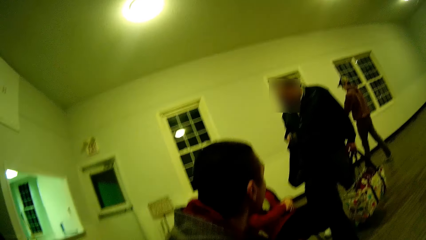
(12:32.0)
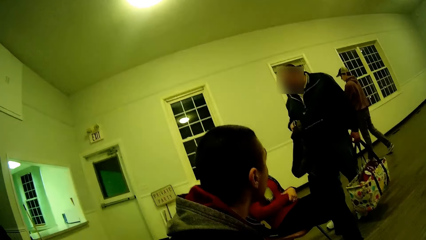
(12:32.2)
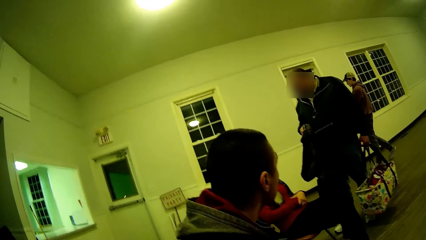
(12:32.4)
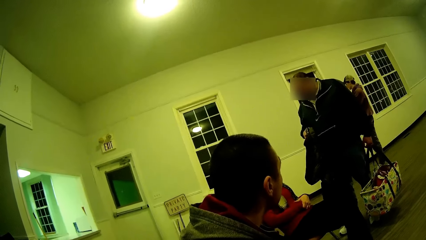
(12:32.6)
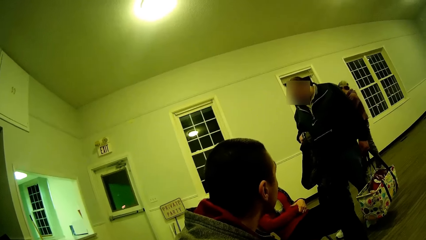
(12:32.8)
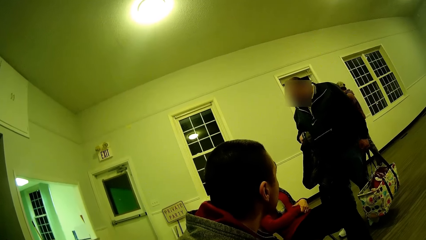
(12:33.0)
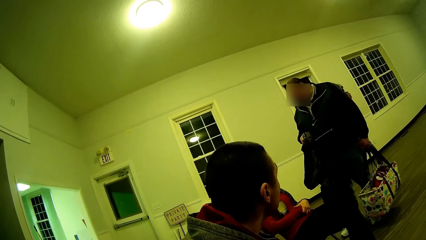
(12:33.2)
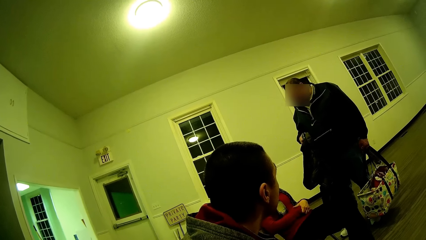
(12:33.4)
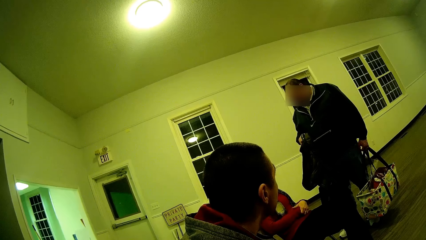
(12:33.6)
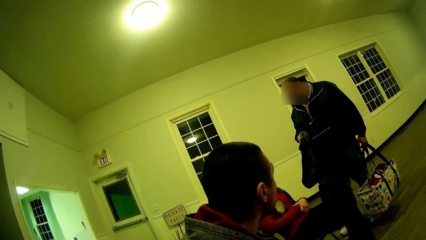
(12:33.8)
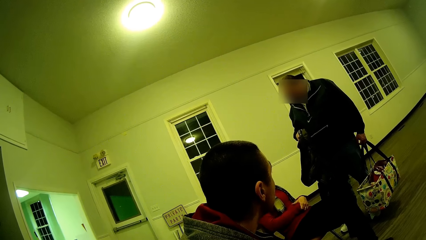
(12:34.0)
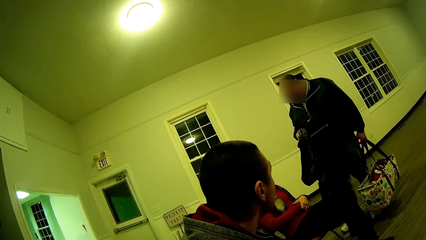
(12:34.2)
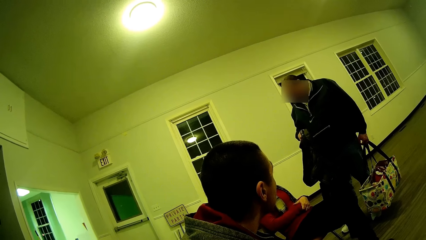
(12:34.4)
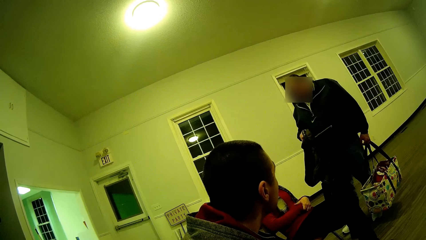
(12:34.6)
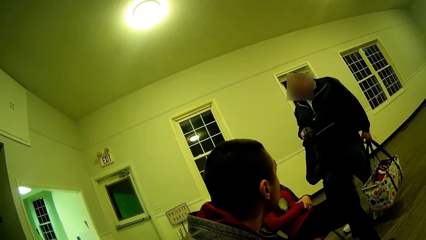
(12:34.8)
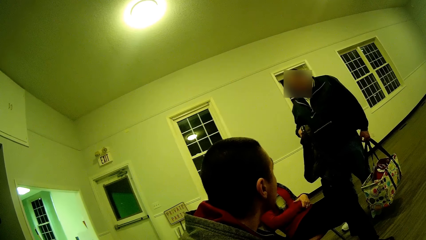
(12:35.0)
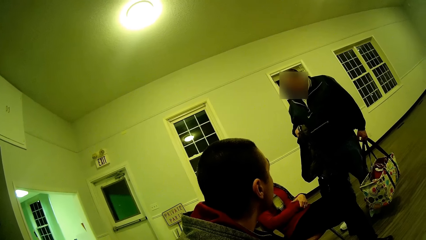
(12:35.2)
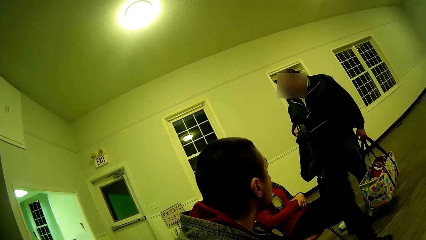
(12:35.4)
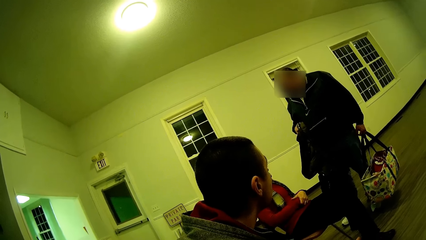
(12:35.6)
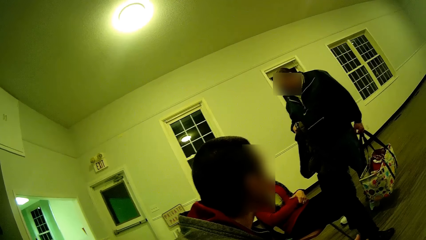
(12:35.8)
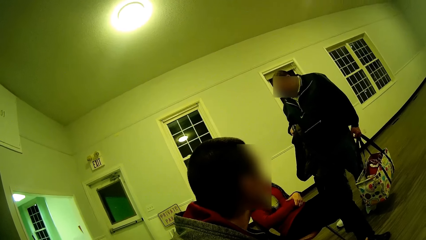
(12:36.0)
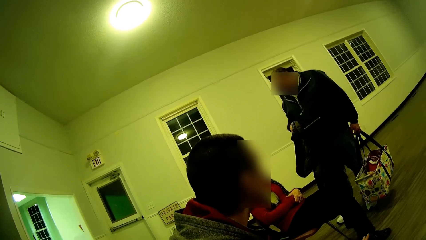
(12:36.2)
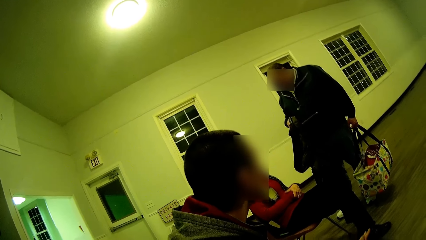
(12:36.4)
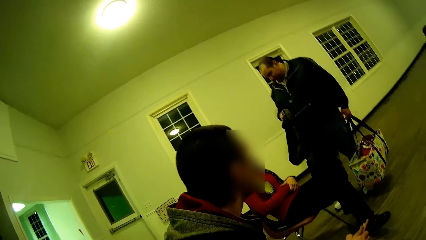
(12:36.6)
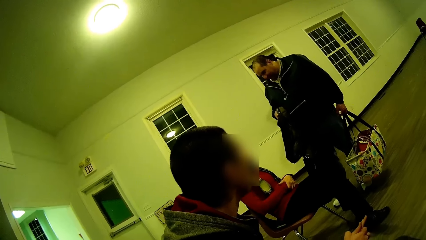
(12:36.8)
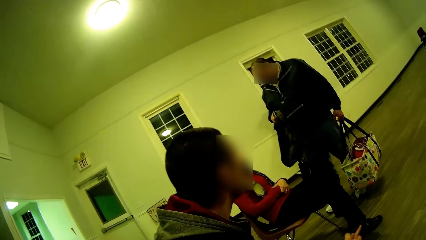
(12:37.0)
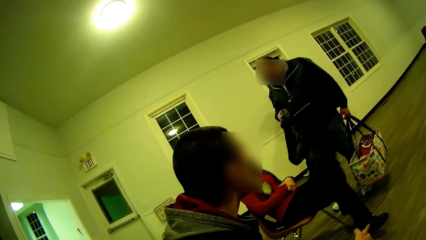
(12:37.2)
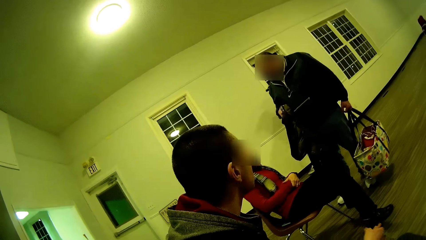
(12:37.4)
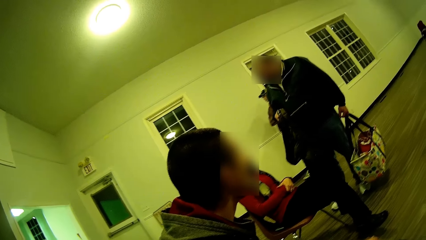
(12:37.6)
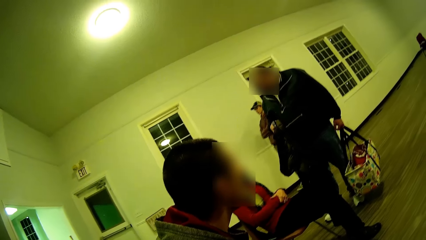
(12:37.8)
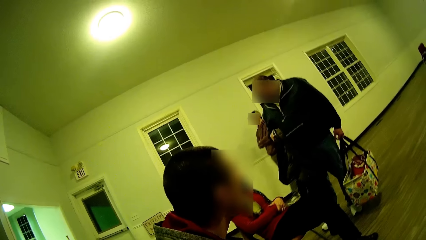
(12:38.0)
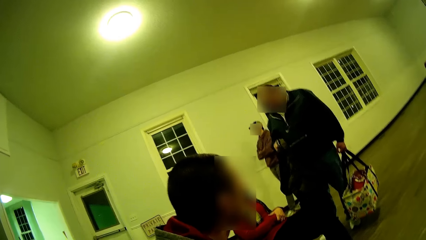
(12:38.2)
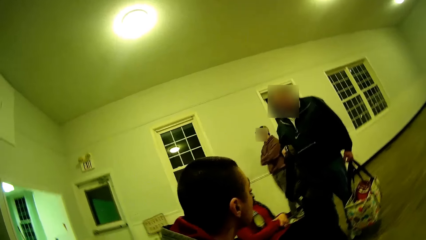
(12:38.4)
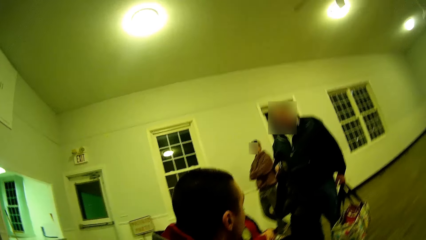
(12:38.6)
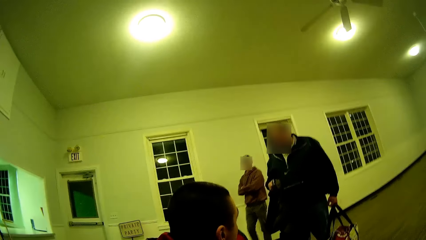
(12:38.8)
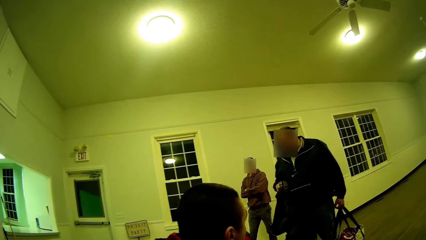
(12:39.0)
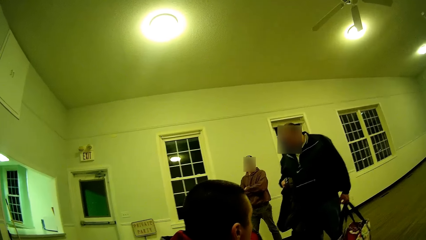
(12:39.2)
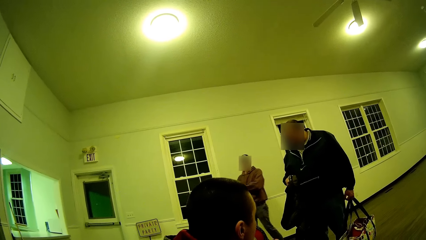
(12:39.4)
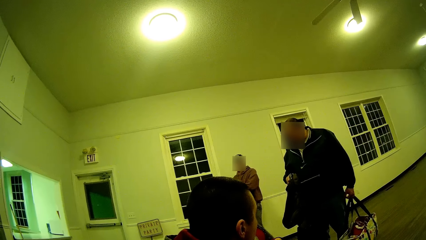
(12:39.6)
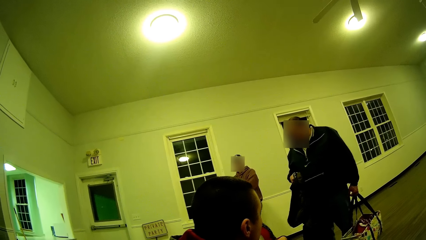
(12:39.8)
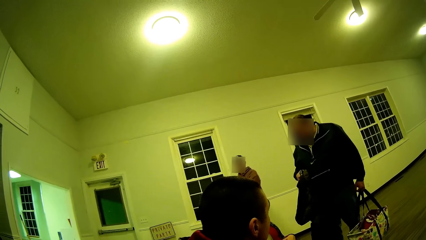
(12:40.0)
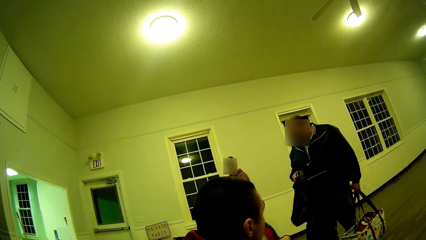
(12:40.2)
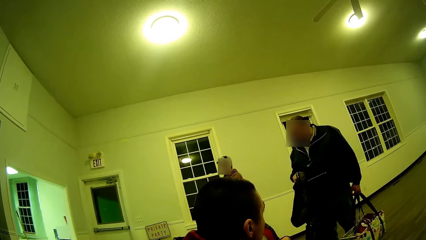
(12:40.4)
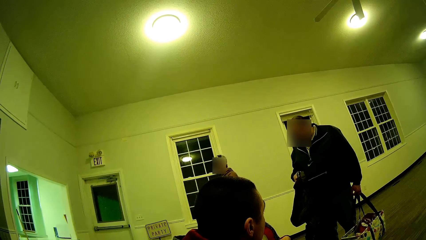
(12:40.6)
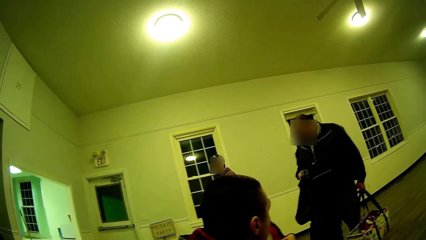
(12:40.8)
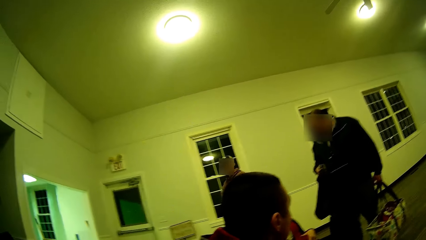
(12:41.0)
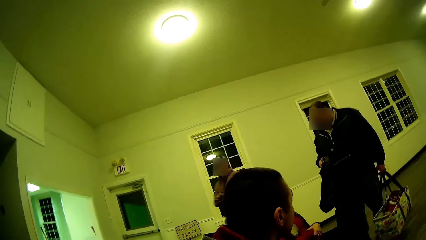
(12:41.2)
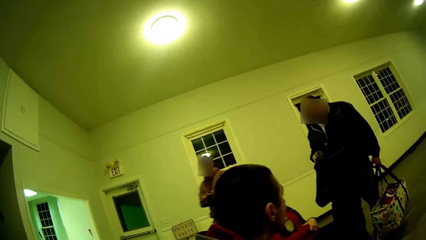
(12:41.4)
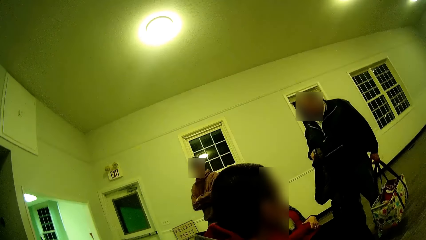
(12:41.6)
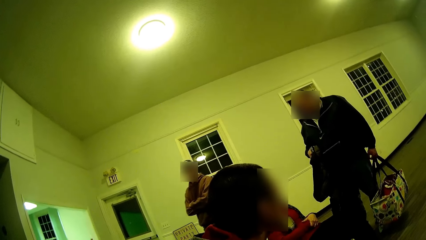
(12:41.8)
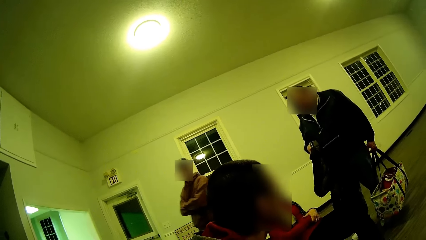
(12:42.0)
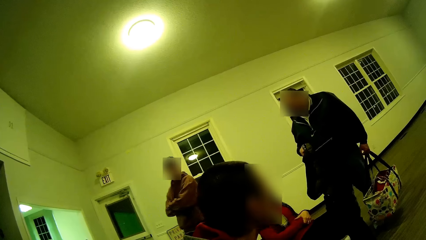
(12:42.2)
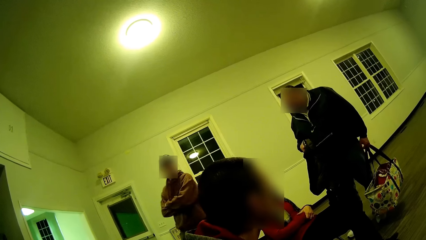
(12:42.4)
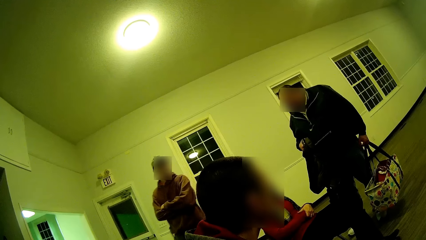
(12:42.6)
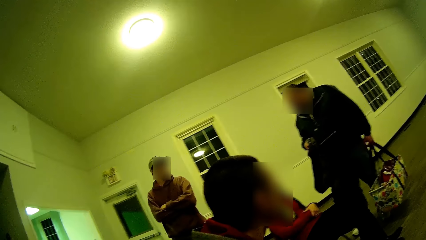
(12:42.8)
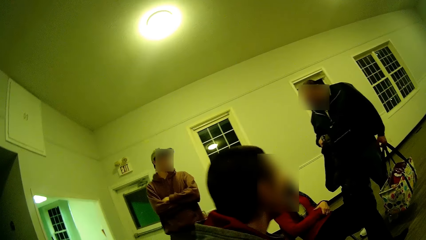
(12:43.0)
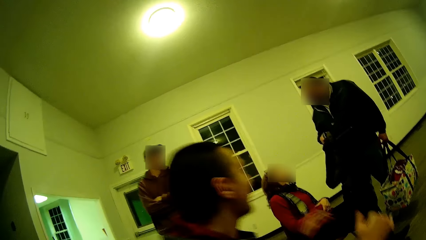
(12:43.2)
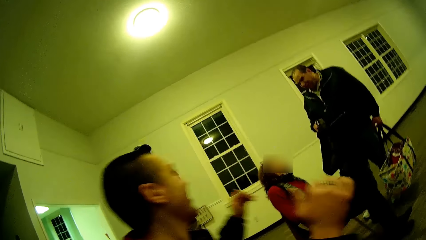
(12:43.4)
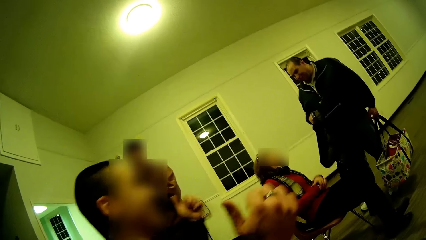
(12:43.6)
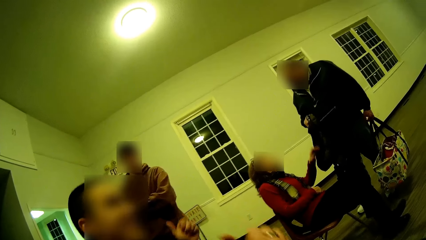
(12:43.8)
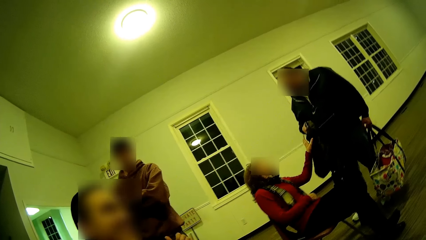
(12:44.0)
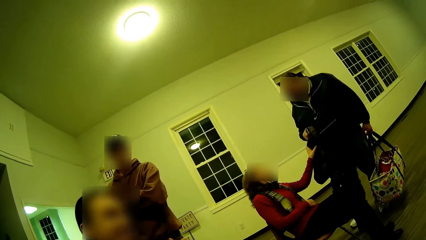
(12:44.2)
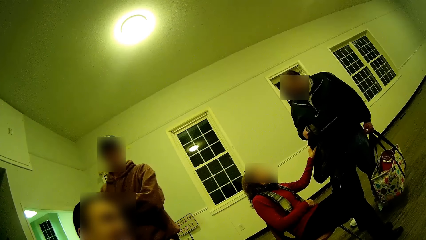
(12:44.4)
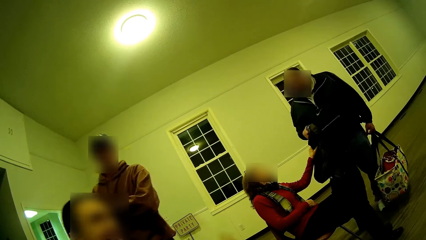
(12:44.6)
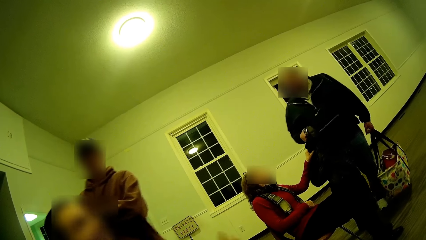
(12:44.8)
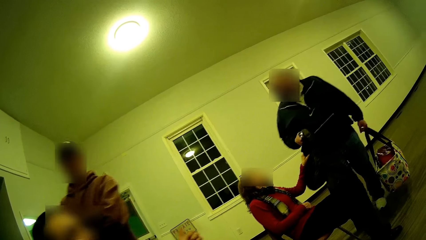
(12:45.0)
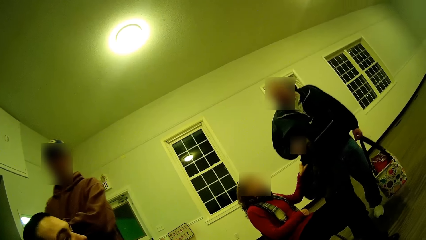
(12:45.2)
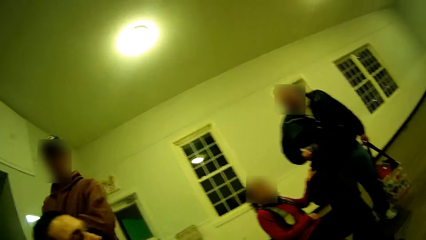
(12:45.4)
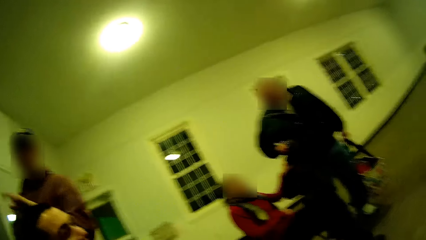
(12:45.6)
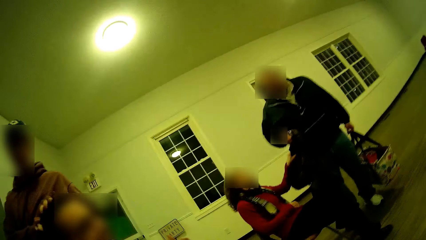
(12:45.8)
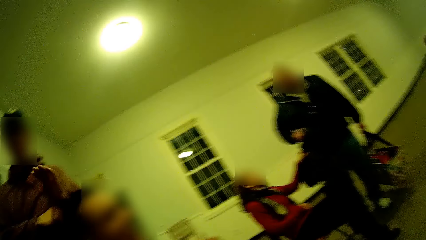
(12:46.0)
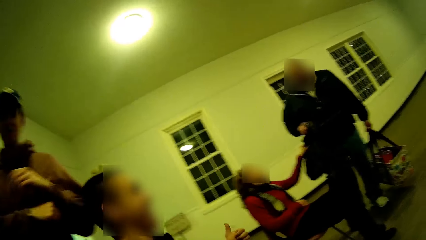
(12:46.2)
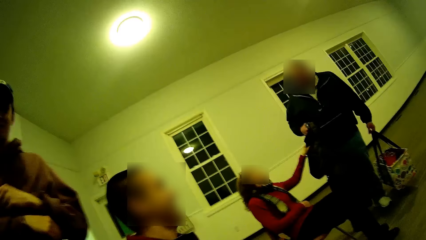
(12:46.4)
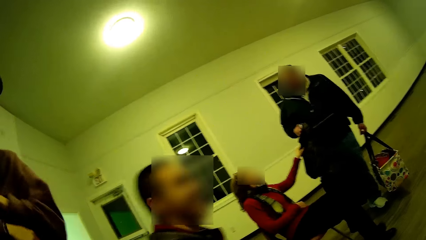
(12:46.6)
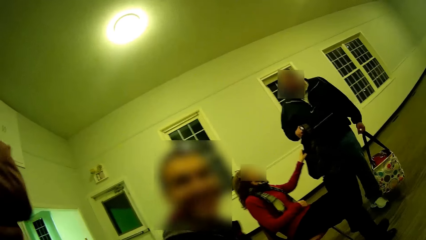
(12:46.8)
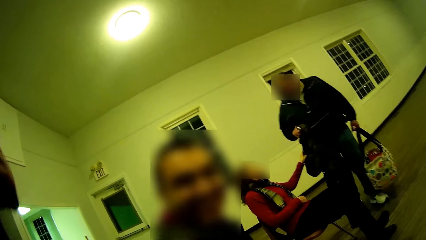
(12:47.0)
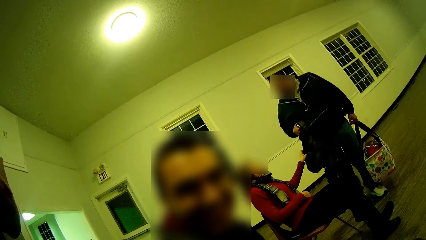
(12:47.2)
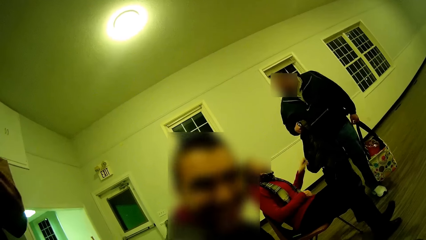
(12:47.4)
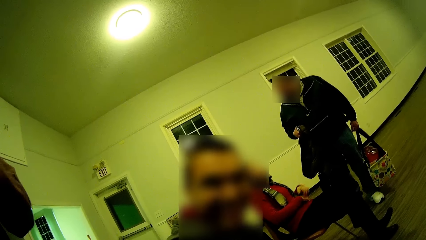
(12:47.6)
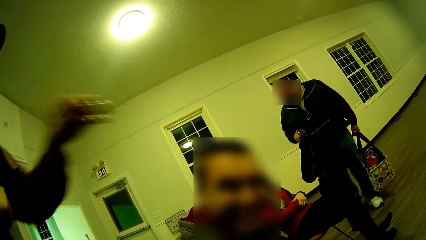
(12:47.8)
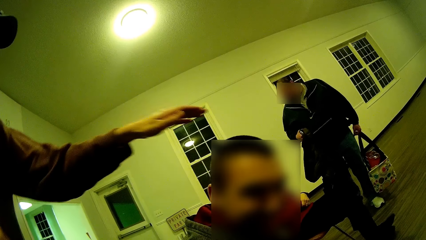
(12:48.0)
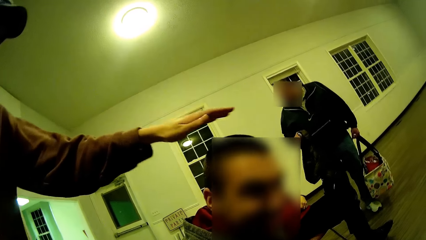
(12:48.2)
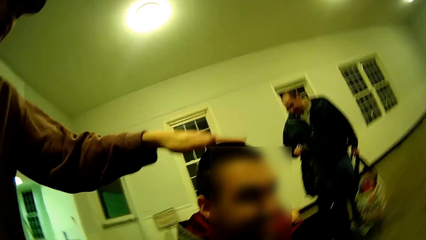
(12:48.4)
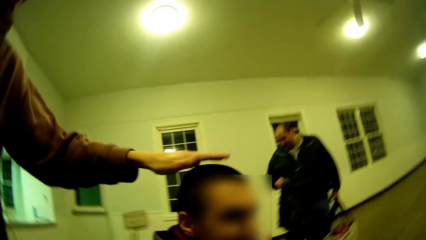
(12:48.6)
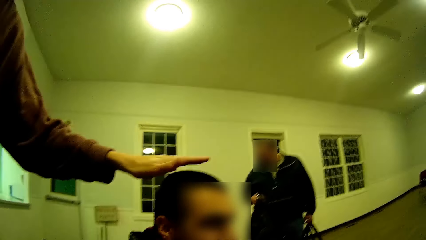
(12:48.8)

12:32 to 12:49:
A man looks at another person. The man moves. The man looks at the camera.
